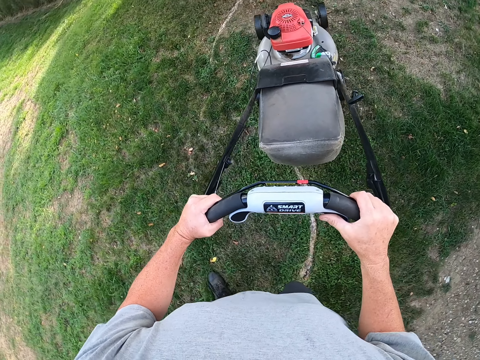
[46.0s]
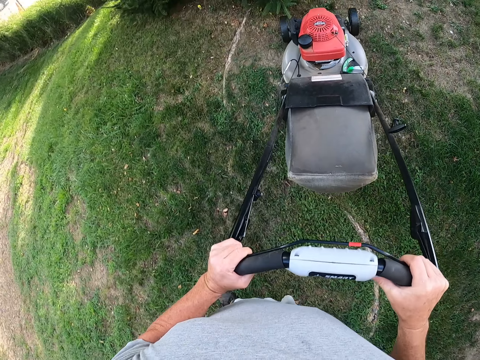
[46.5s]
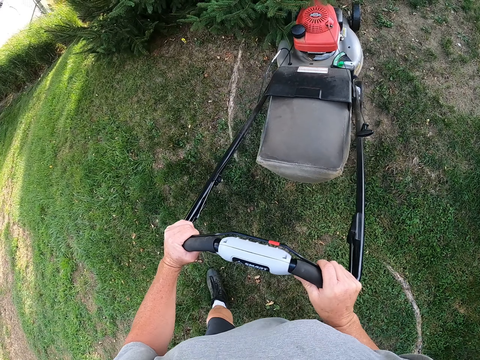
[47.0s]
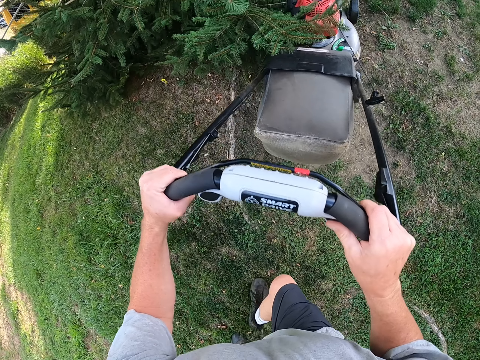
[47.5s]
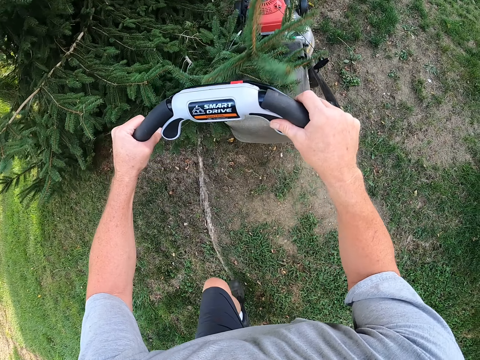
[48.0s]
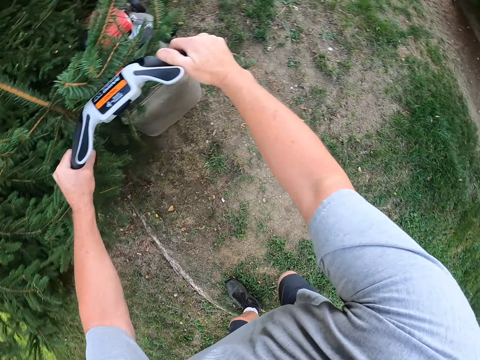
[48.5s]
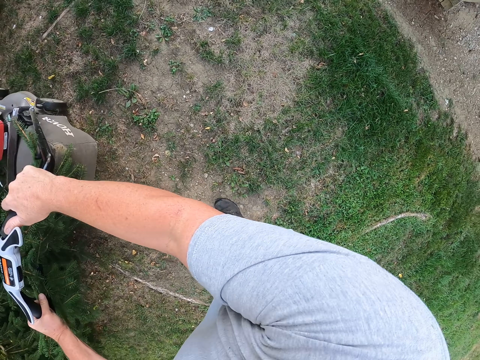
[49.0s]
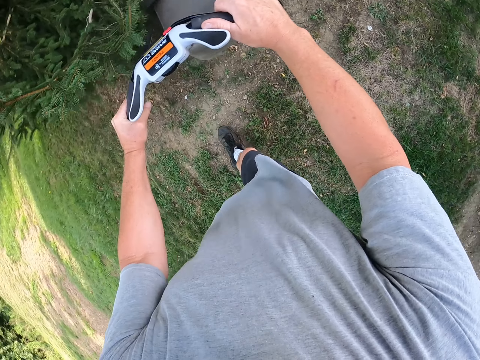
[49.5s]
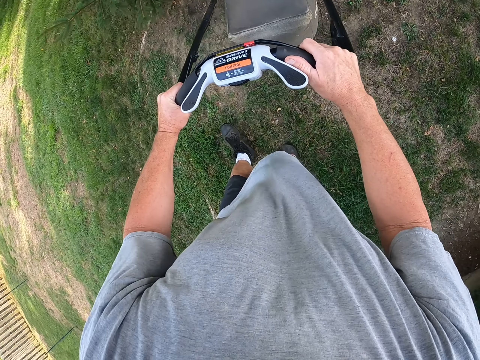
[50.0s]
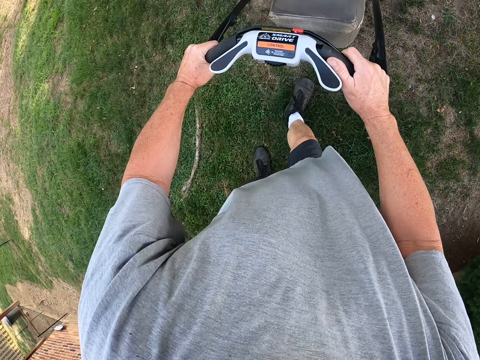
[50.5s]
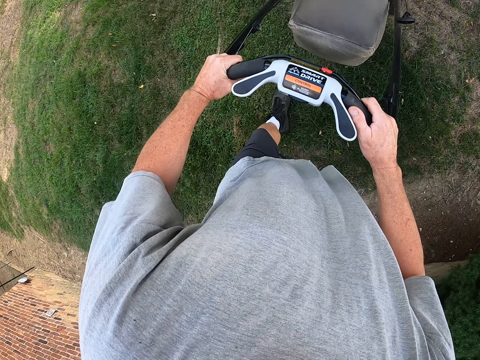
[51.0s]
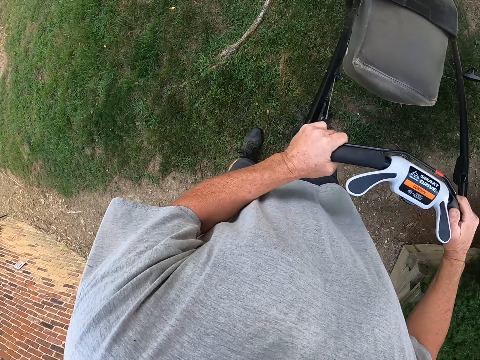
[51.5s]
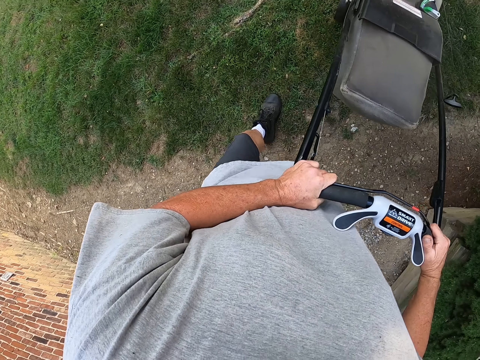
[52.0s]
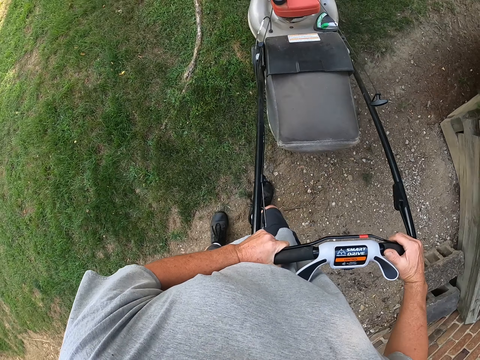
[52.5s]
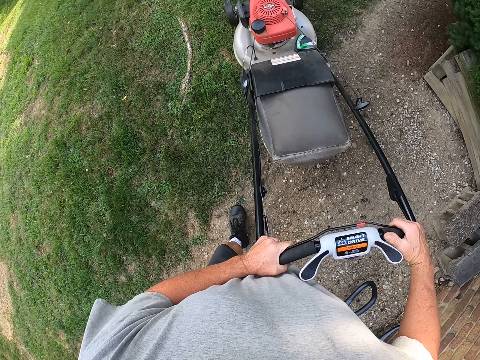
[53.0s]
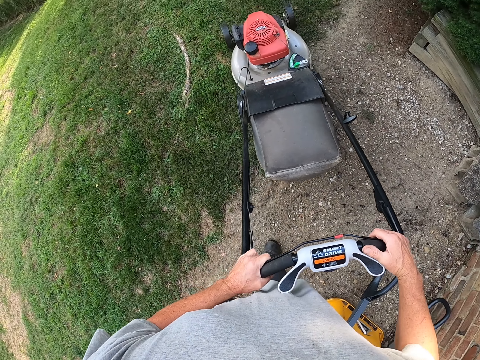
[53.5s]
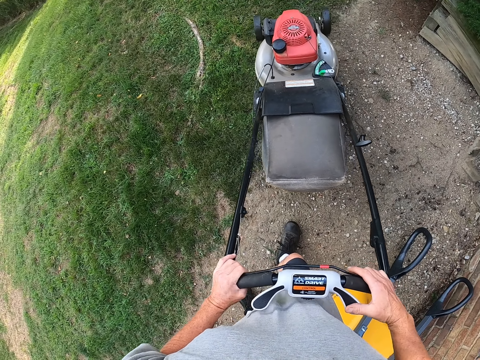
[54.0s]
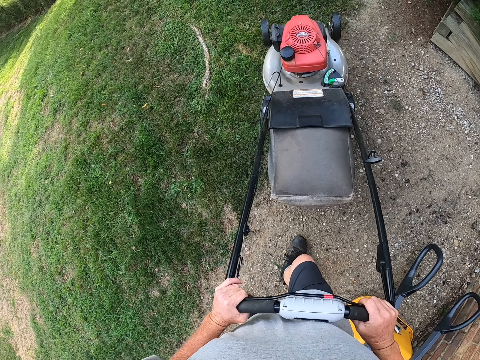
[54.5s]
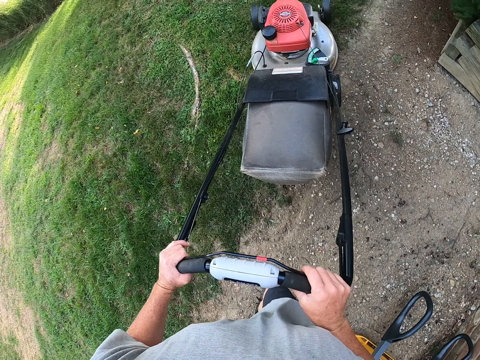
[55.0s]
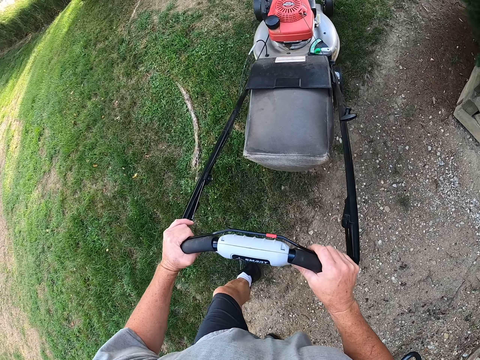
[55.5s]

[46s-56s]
The camera wearer pulls back the lawn mower. They push the lawn mower.

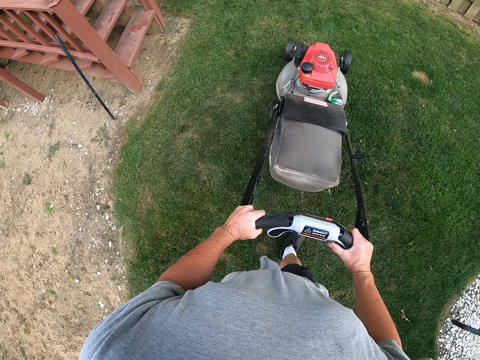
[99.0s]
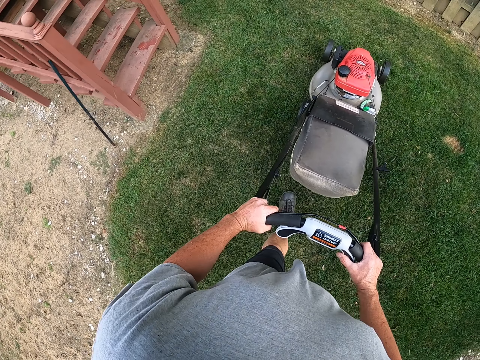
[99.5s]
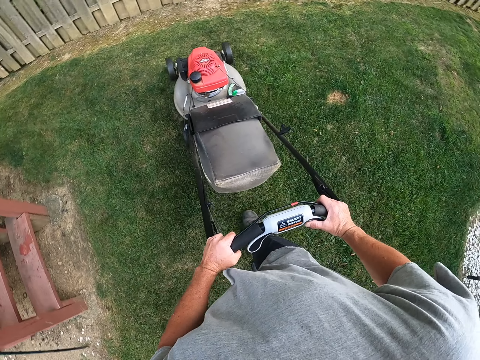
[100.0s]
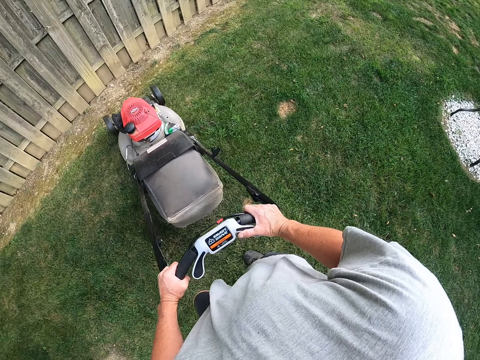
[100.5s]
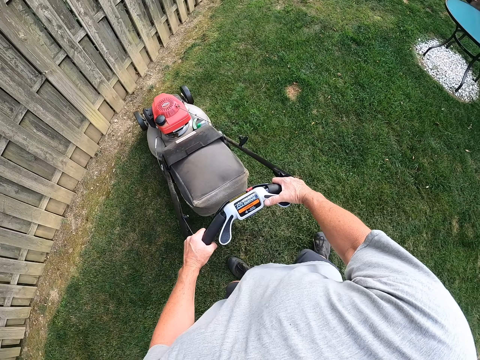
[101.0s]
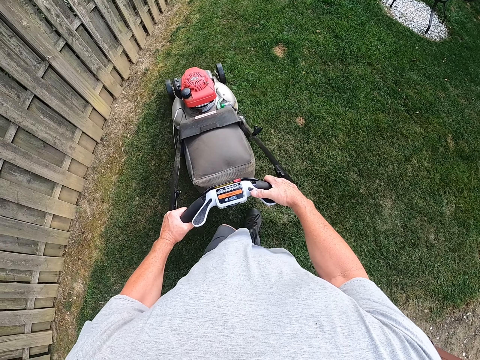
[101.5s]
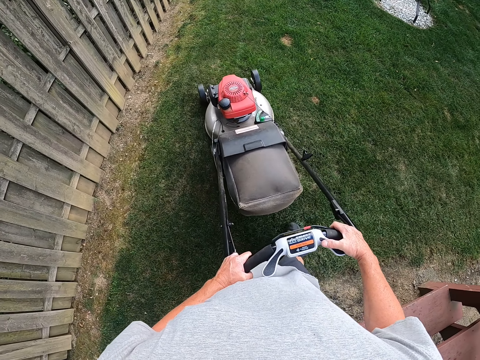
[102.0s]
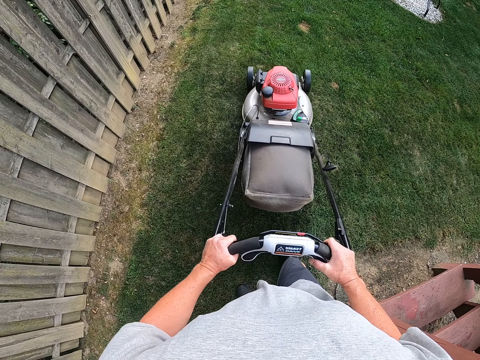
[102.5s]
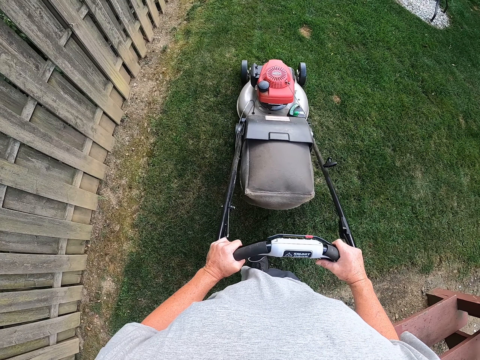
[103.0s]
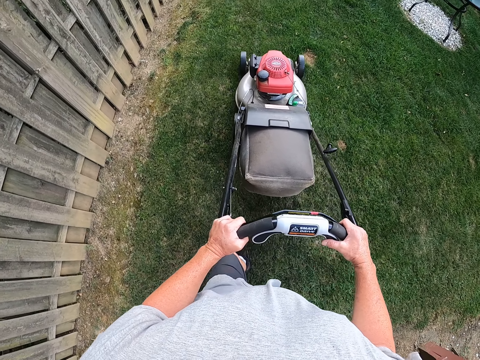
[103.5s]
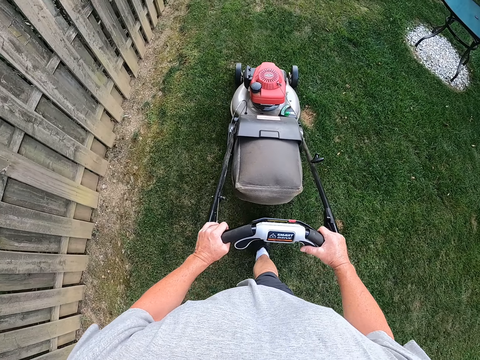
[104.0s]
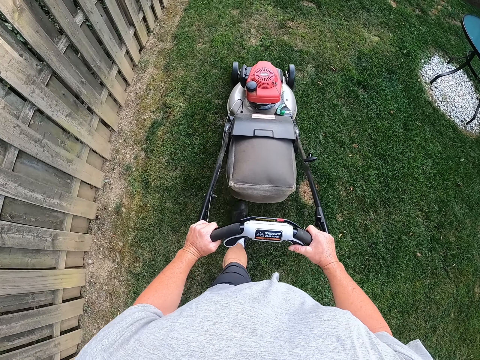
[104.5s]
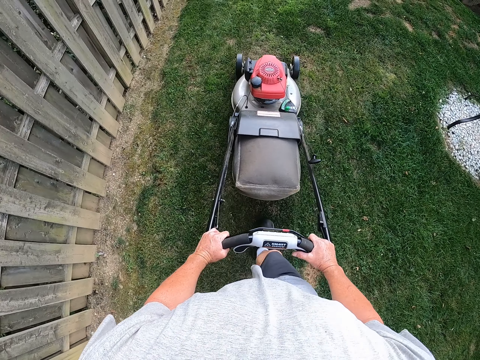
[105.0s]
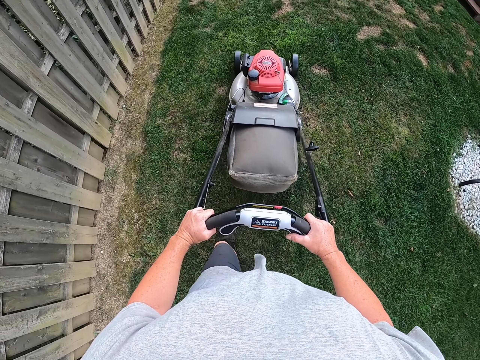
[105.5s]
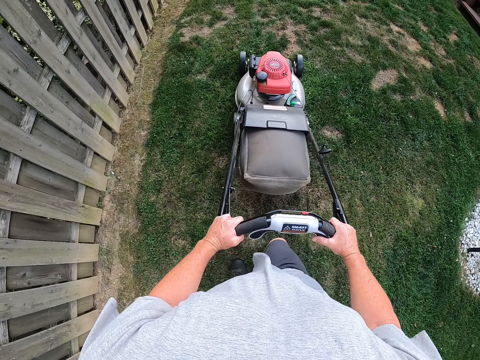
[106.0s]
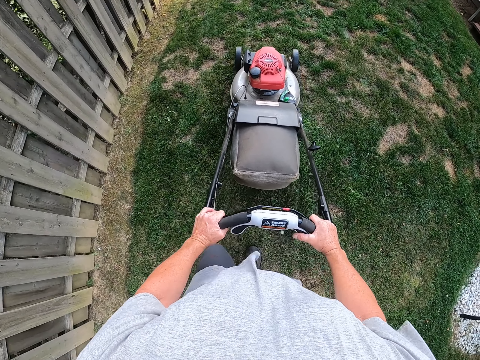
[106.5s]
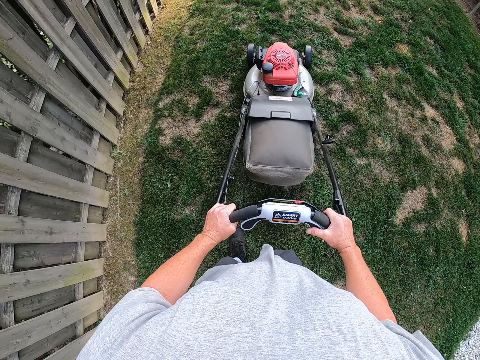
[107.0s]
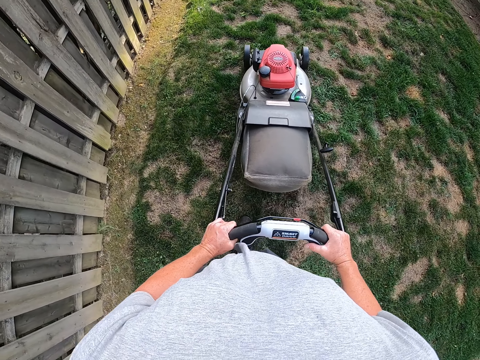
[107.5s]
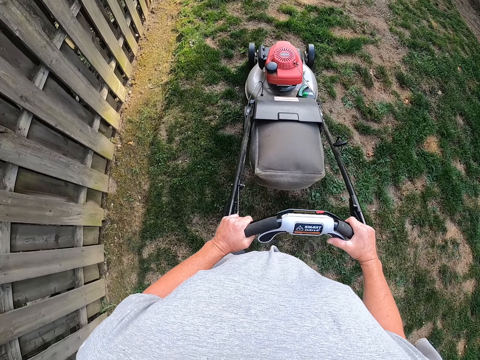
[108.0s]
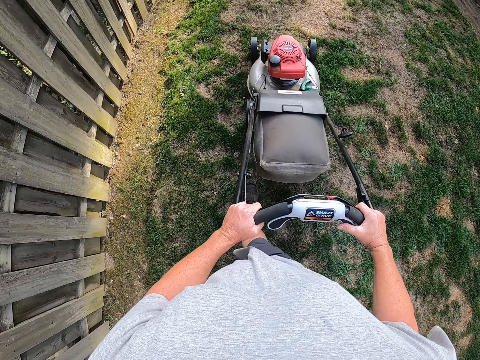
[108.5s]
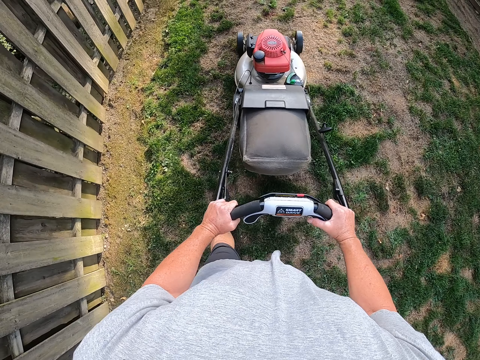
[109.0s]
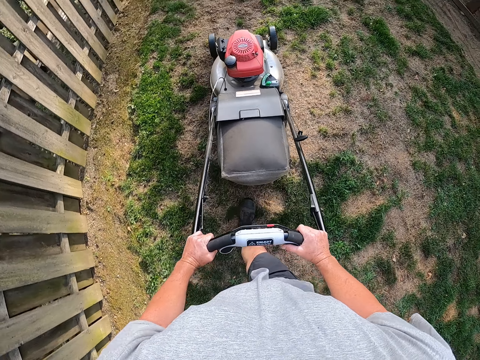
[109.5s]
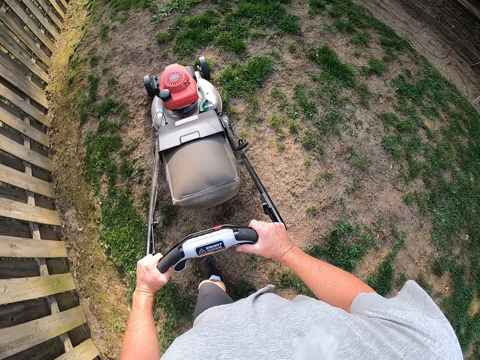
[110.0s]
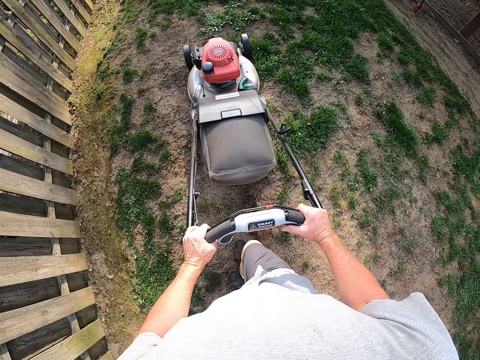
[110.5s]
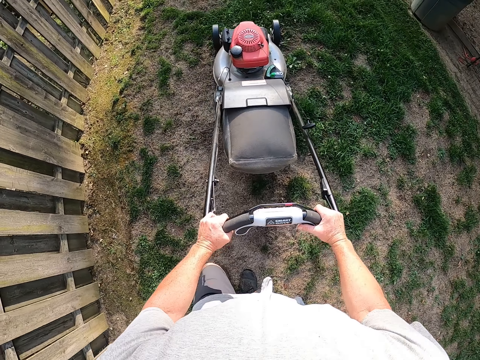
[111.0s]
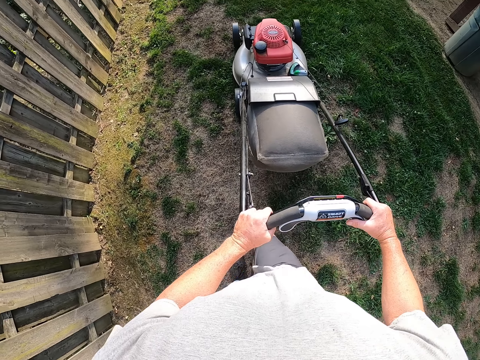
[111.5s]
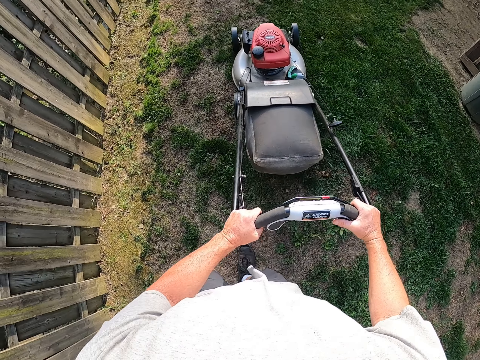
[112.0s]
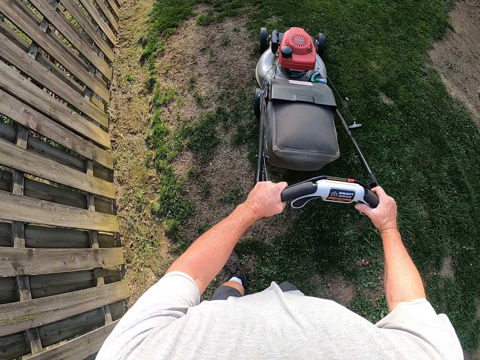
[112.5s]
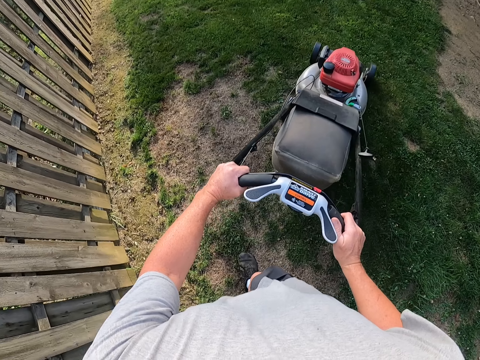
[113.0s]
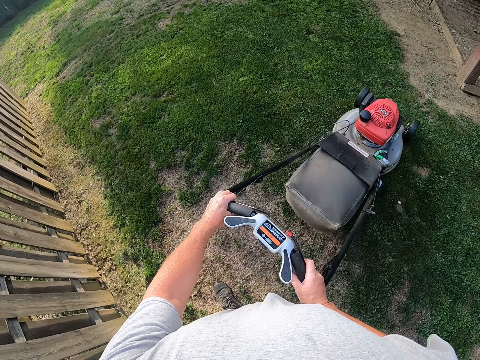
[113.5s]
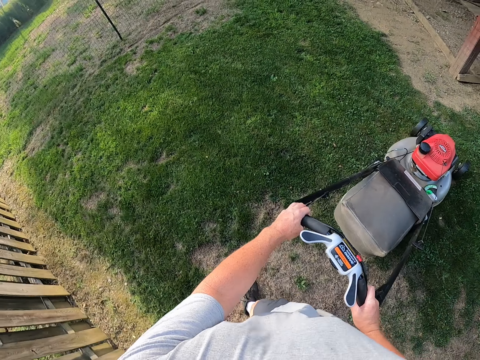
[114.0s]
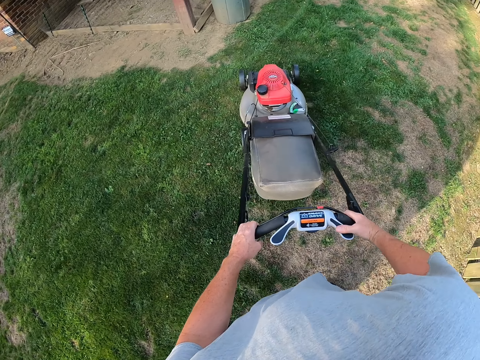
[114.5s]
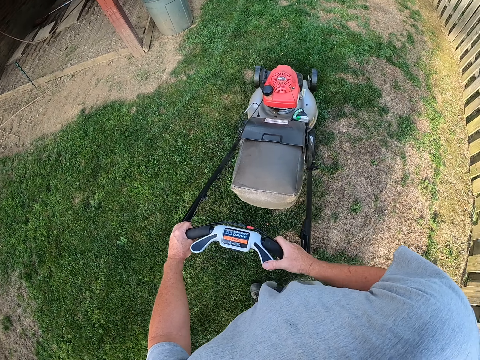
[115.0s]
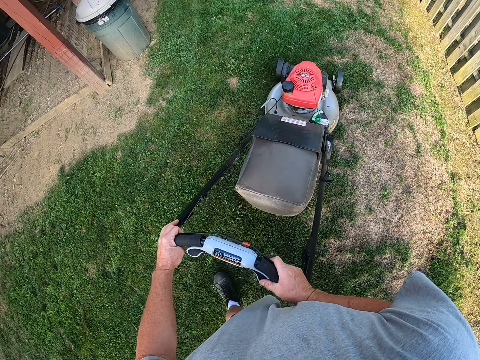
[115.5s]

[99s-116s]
The camera wearer turns the lawn mower. They pull back the lawn mower. They push the lawn mower. They spit on the grass. They mow the grass. They turn the lawn mower.
